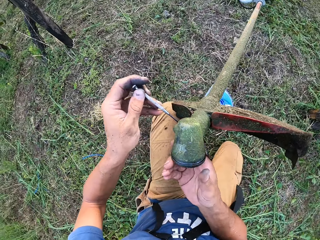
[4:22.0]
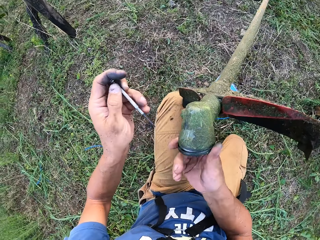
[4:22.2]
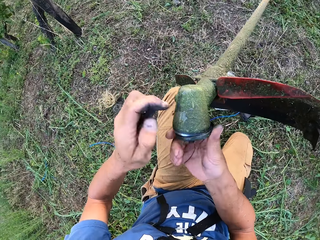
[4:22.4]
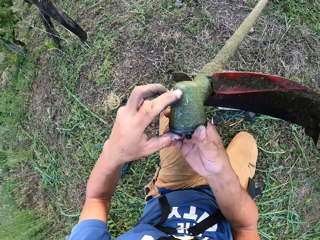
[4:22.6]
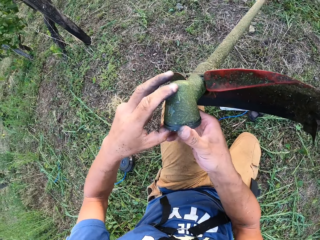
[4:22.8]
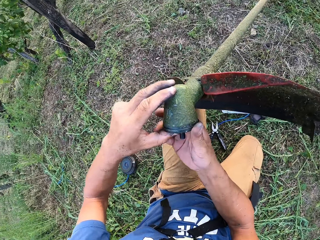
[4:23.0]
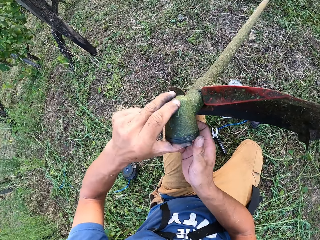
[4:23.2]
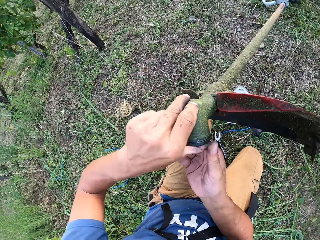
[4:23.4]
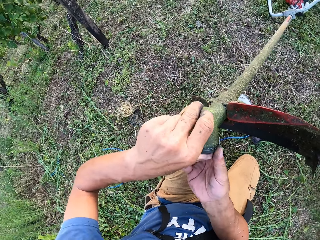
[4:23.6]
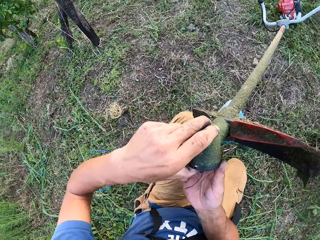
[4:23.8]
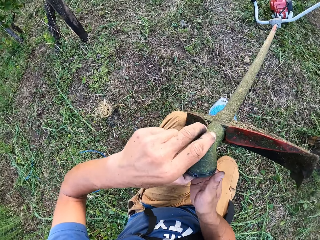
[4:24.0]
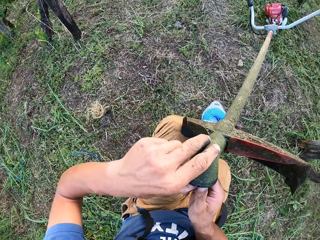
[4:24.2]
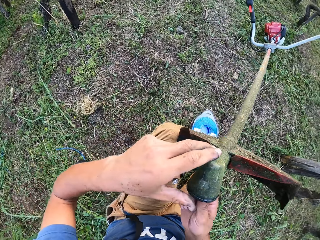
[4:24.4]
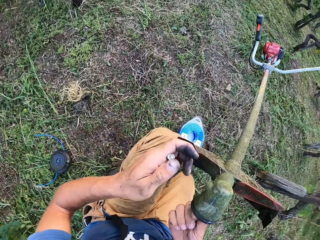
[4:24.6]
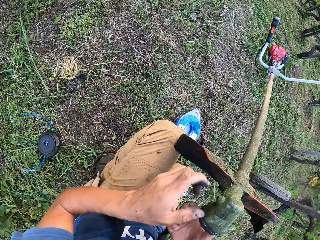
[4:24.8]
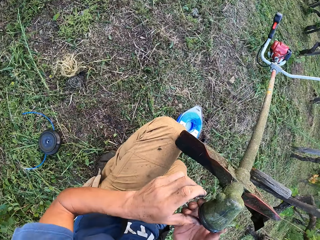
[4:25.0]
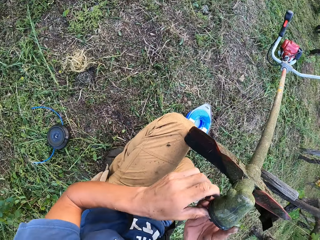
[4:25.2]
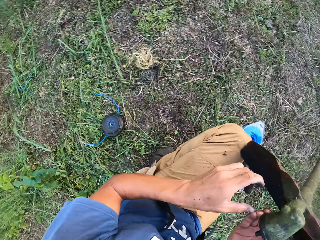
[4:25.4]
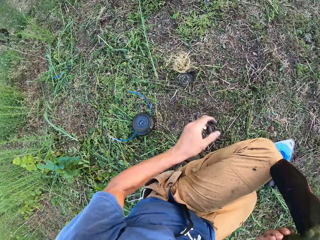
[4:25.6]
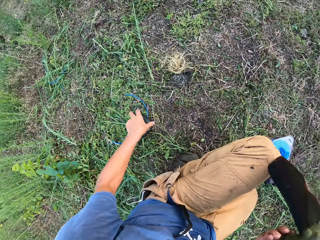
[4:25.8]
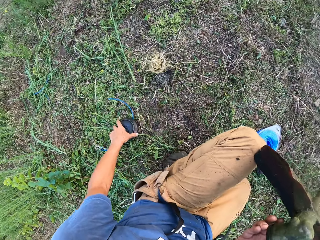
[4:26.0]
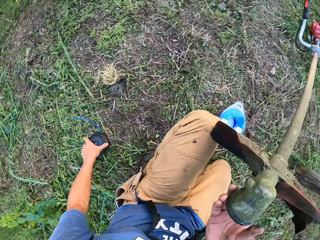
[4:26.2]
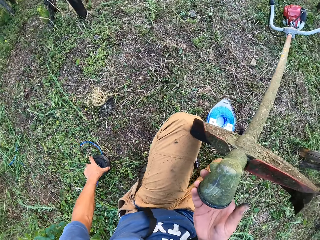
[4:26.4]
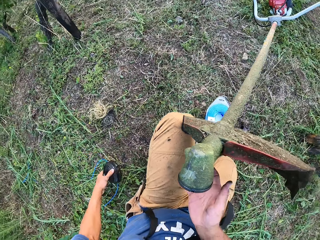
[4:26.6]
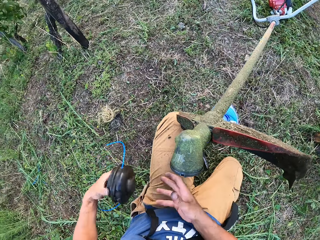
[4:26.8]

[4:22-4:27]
The camera wearer removes the screwdriver. He adjusts the rotary cover on the hoe head. He holds the lid. He holds the screwdriver with the other hand. He picks up the motor from the ground with his left hand.

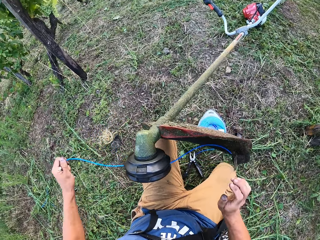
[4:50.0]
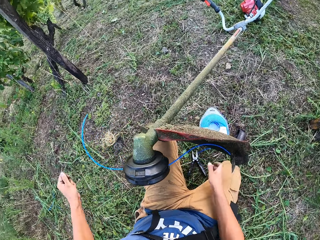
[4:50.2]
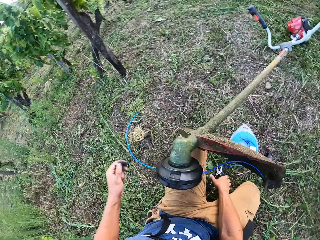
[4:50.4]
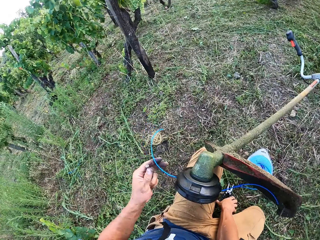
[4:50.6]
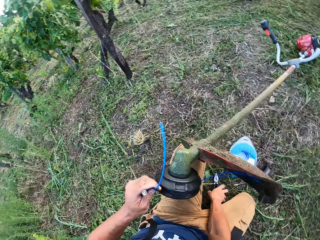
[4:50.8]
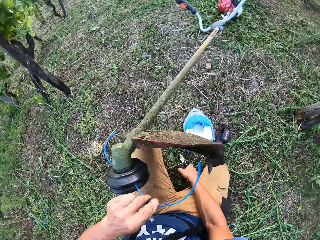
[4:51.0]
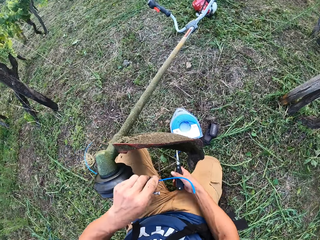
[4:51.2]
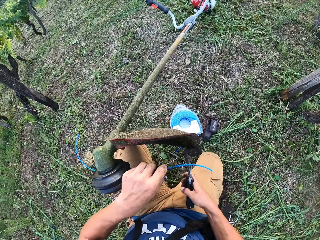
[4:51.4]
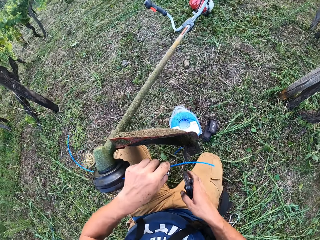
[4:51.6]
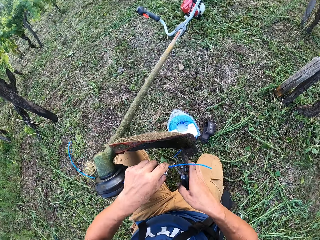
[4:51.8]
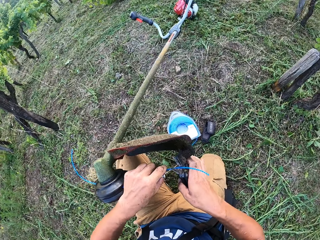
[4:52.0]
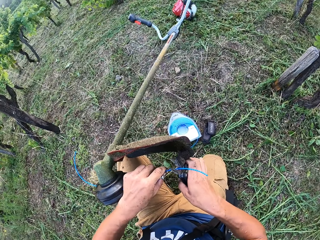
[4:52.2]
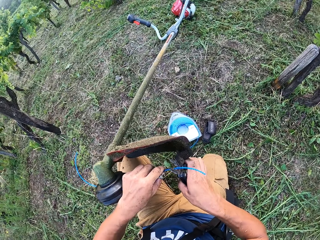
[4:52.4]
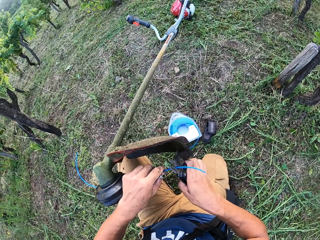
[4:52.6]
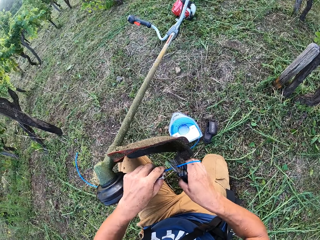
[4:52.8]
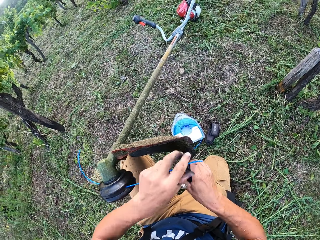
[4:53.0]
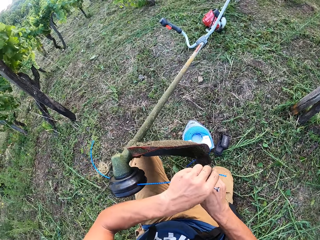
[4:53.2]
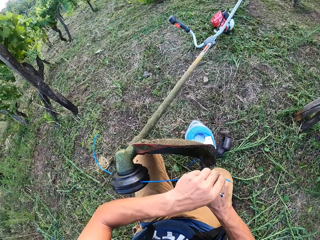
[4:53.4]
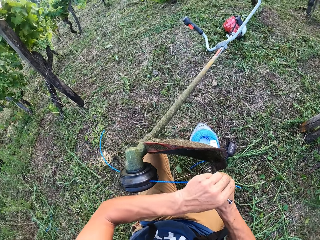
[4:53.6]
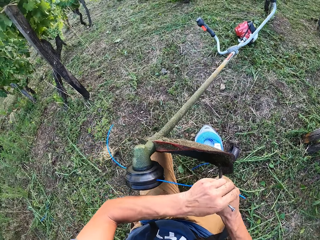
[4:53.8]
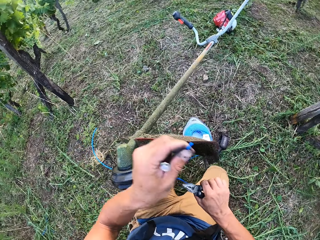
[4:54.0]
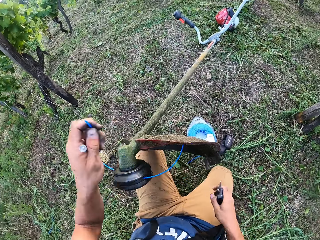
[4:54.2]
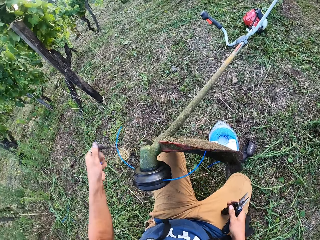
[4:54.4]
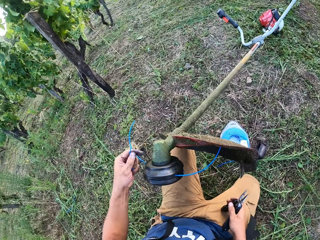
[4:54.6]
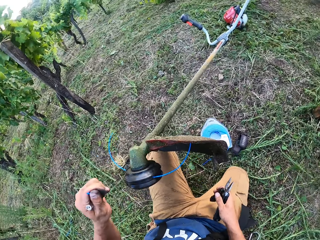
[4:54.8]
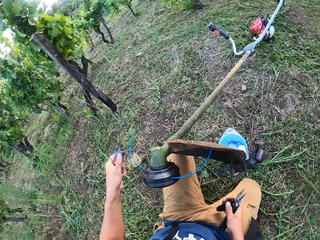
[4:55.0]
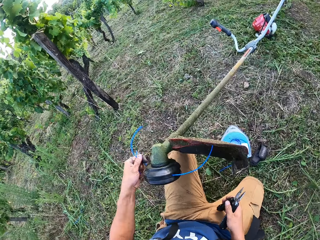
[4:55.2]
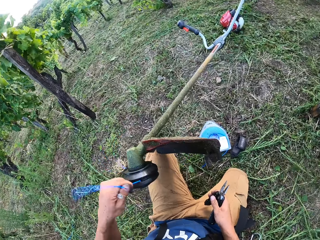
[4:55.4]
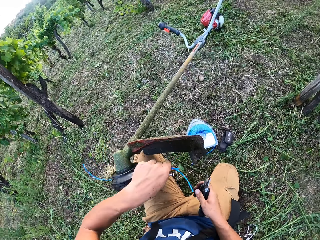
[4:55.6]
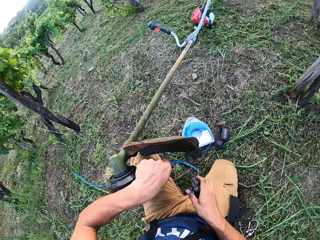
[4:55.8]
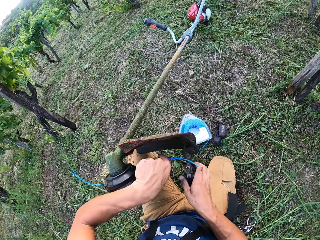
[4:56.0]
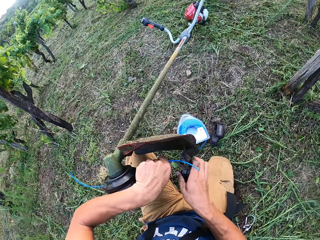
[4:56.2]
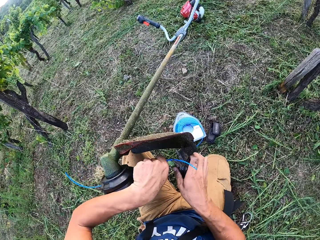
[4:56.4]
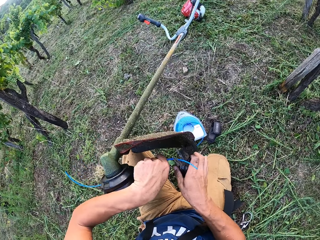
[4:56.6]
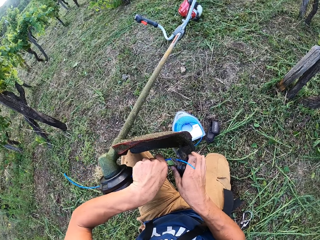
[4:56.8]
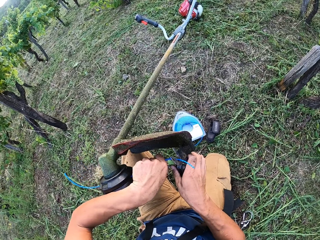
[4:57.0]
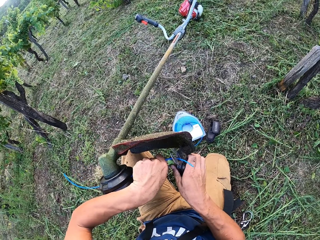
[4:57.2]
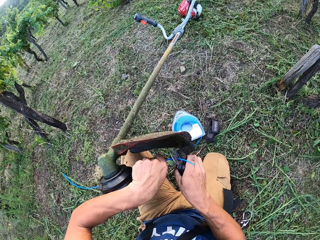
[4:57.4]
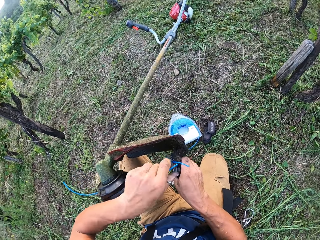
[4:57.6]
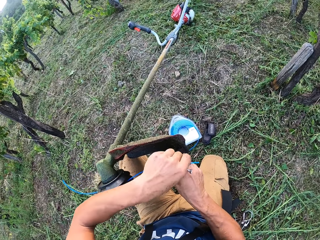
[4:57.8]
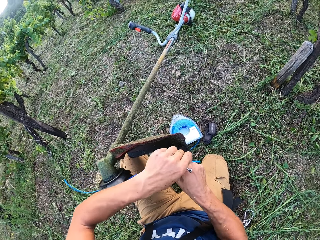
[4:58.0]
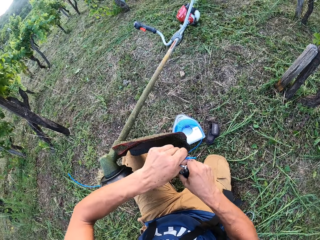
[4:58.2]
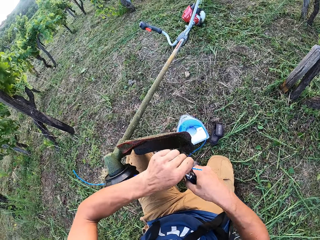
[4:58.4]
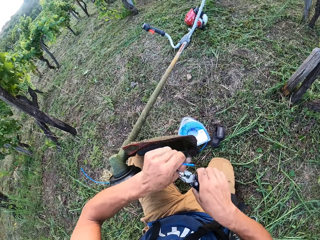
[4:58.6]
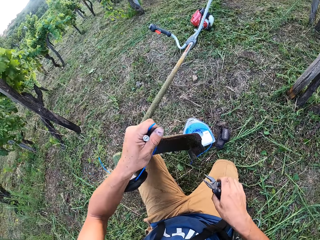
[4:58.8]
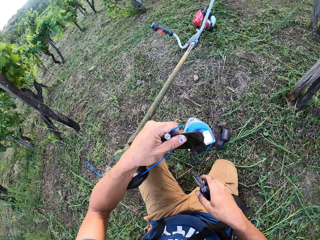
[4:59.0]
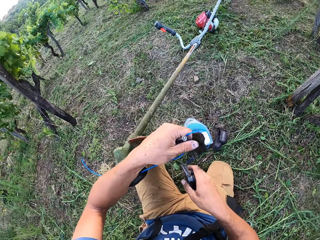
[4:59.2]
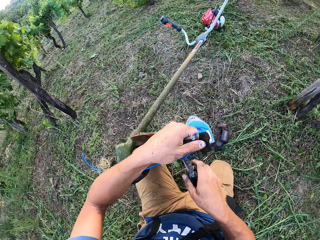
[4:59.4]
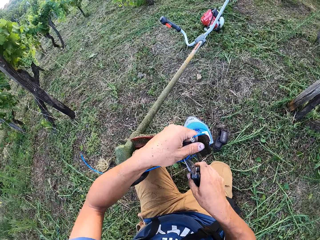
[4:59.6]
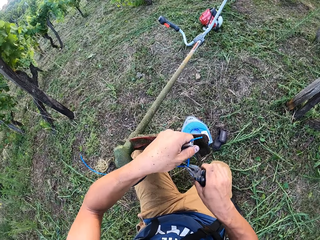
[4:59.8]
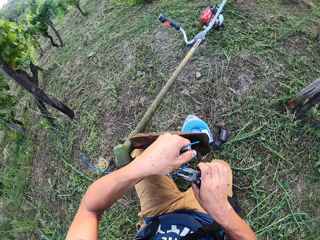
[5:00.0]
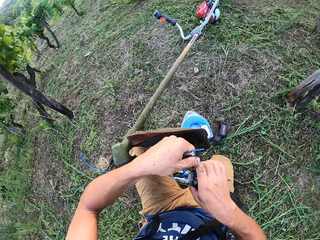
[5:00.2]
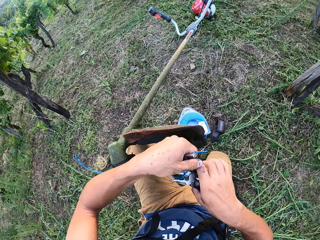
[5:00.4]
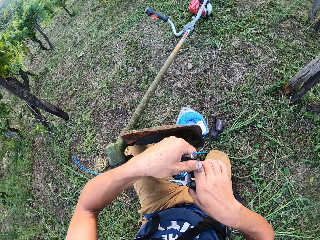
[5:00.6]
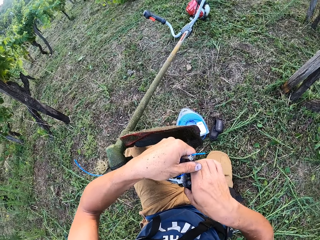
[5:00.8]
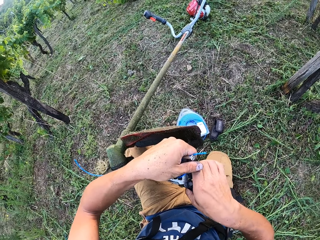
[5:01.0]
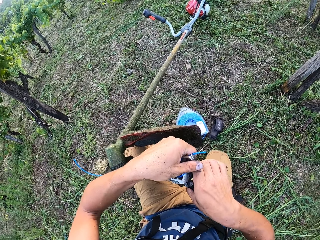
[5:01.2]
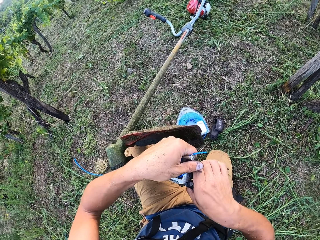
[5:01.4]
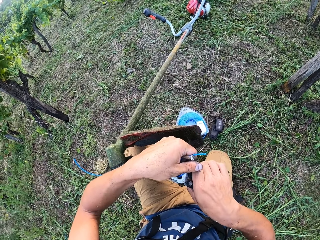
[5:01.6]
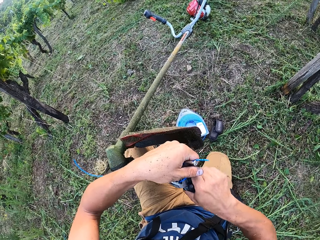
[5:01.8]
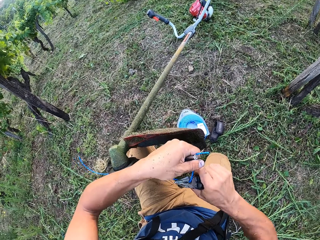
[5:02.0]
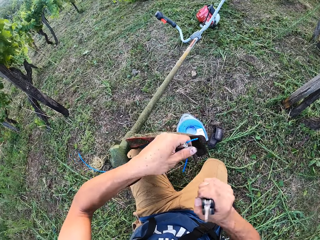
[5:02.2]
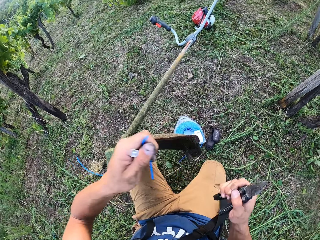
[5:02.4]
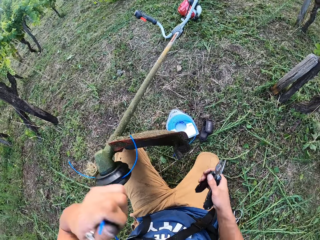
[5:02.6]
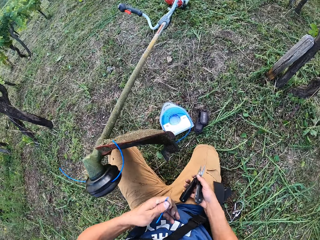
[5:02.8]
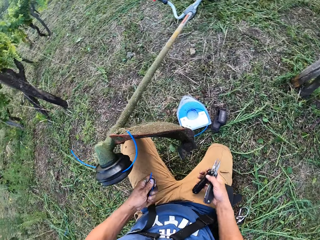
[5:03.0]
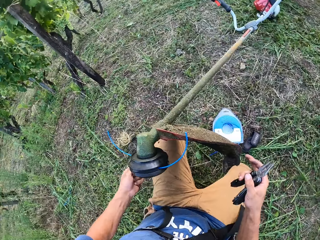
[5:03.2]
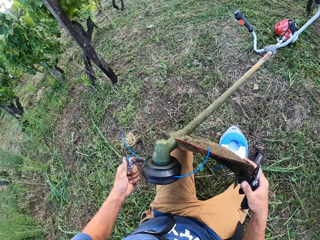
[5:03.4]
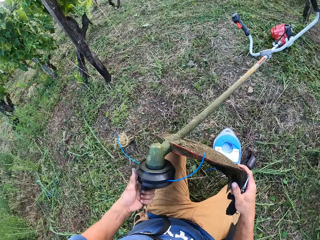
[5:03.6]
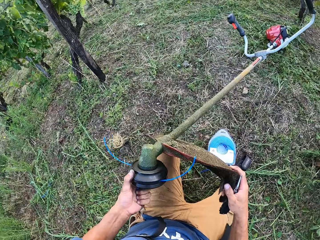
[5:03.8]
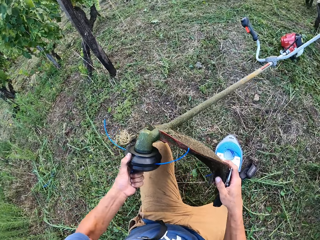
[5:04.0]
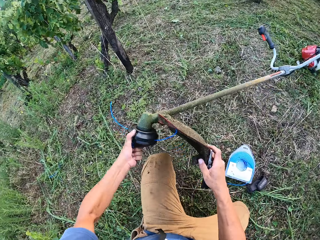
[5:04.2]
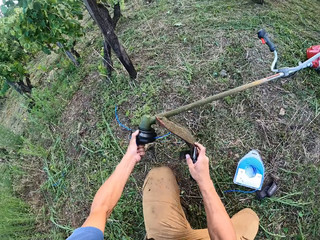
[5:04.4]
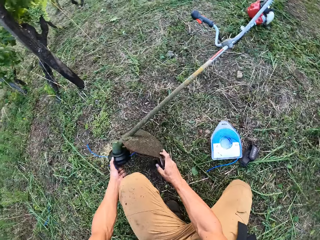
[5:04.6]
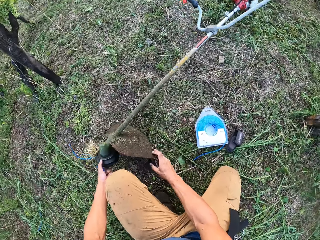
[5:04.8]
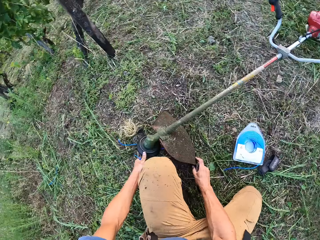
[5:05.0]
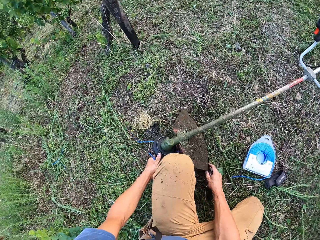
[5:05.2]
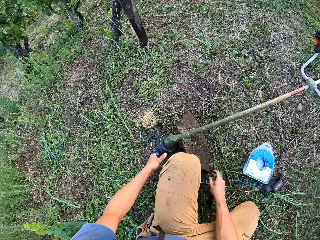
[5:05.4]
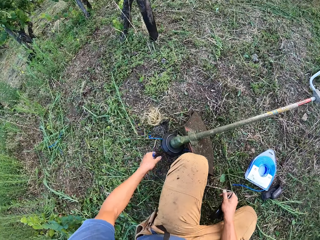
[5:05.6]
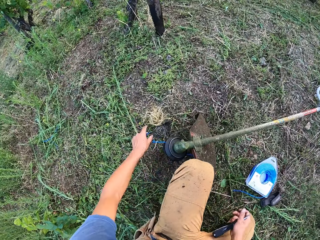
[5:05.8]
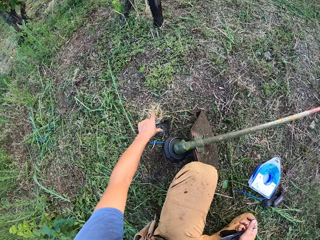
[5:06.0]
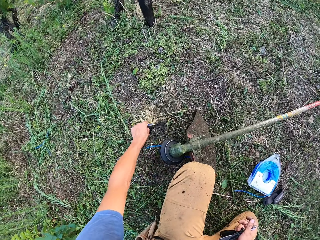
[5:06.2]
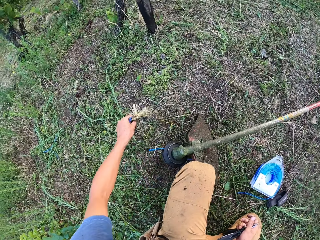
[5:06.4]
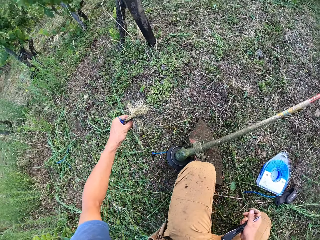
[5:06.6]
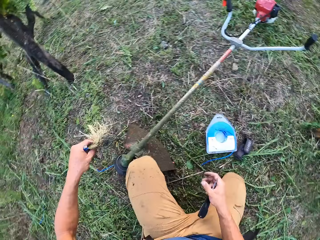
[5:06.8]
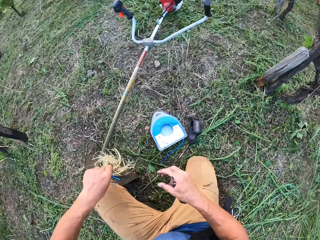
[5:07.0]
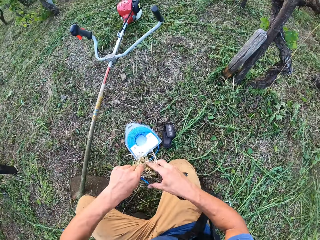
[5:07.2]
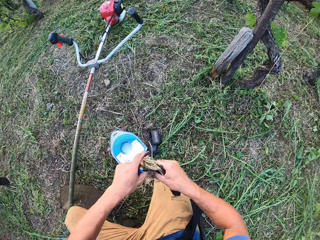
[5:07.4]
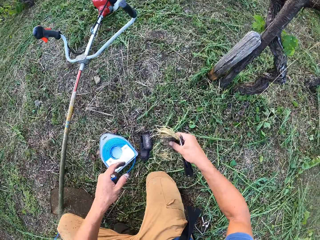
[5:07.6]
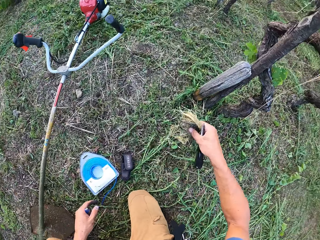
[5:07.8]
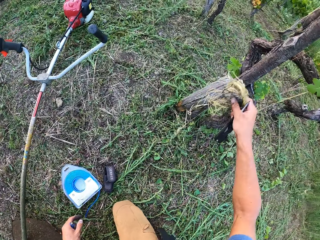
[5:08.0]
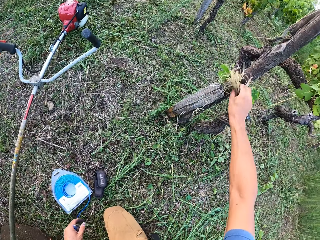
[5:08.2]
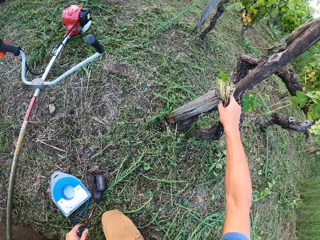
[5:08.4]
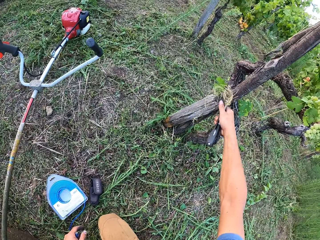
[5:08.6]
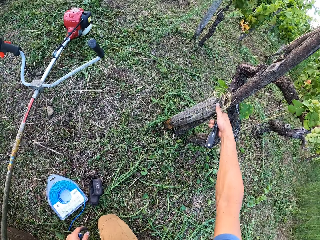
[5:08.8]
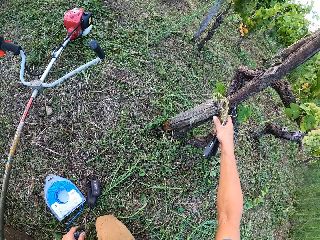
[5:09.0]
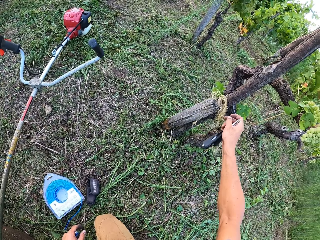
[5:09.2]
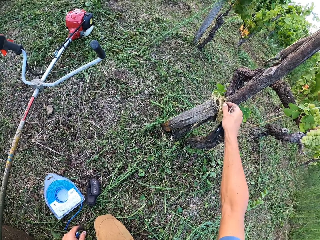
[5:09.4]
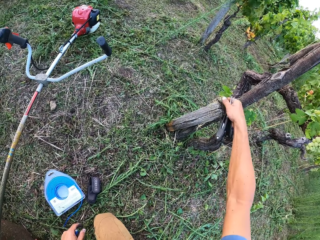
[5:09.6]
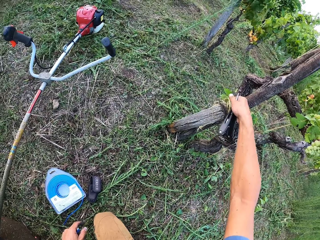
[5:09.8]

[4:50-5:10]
The camera wearer pulls the two cords with both hands. He picks up pliers. He cuts the first cord with the plier part of the trim knife in his right hand. He pulls the end of the cord with his left hand. He cuts the second cord with the plier part of the trim knife in his right hand. He pulls the end of the cord with his left hand. He holds the grass trimmer head and cover. He moves the hoe from his knee to the ground with both hands. He picks up dry grasses from the ground with his left hand. He moves the grasses to his right hand. He places the grasses on a wood by a tree.
